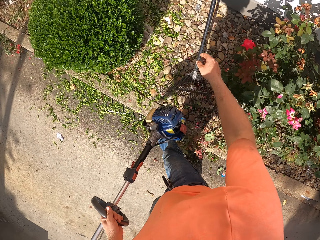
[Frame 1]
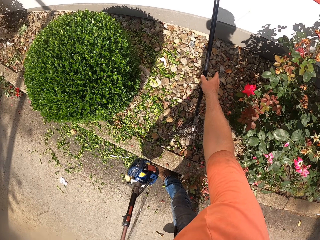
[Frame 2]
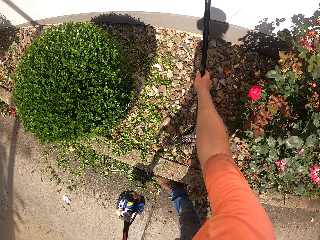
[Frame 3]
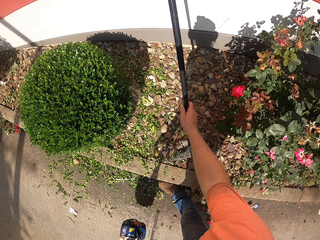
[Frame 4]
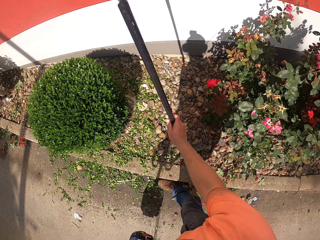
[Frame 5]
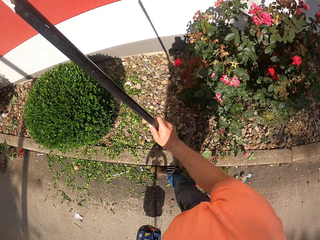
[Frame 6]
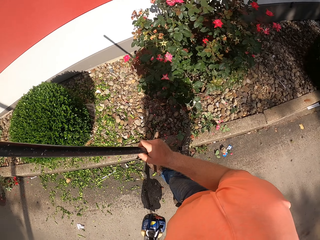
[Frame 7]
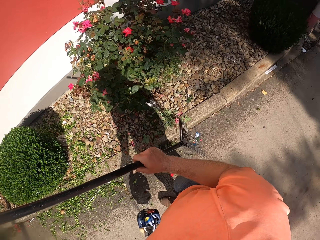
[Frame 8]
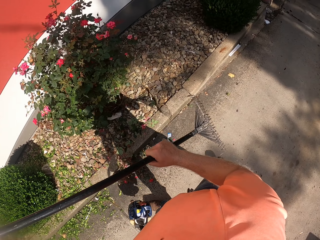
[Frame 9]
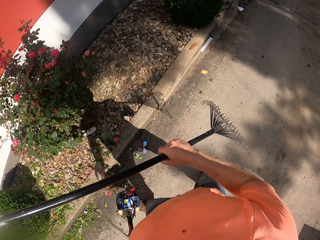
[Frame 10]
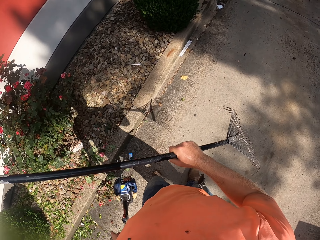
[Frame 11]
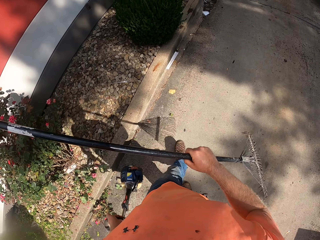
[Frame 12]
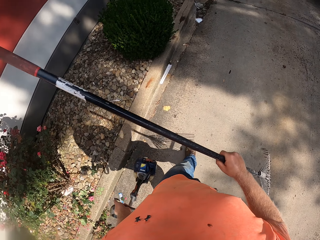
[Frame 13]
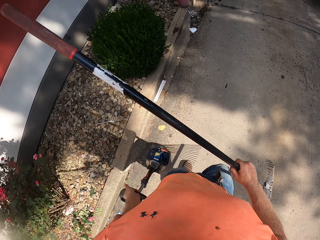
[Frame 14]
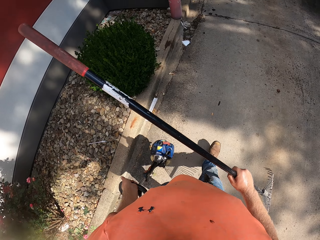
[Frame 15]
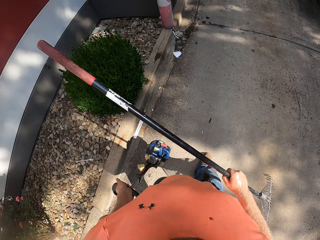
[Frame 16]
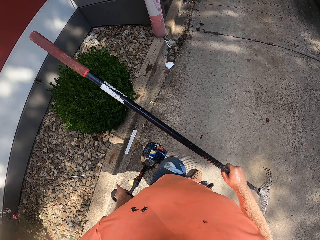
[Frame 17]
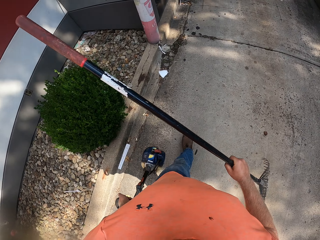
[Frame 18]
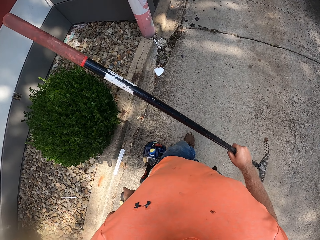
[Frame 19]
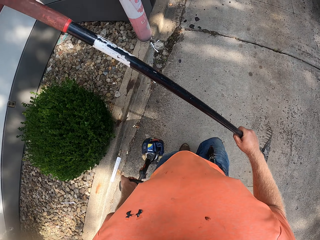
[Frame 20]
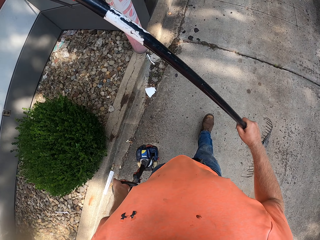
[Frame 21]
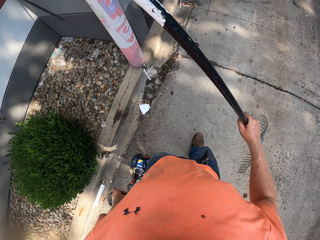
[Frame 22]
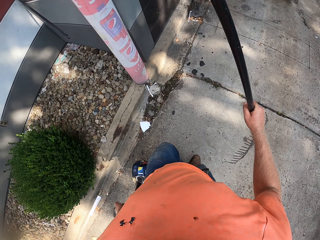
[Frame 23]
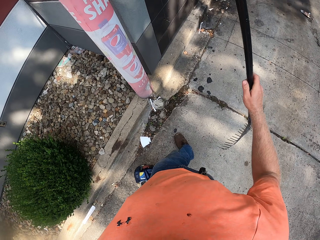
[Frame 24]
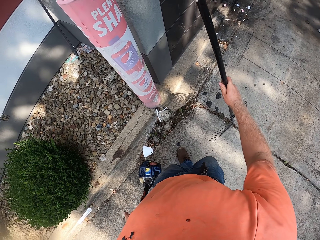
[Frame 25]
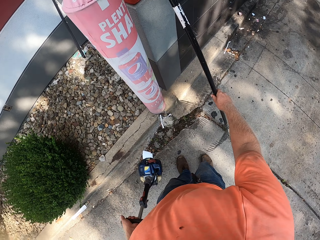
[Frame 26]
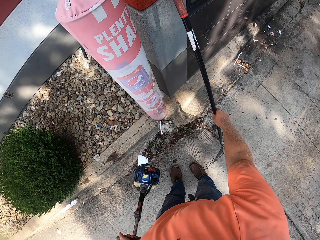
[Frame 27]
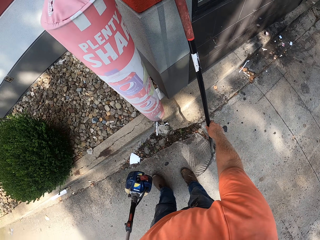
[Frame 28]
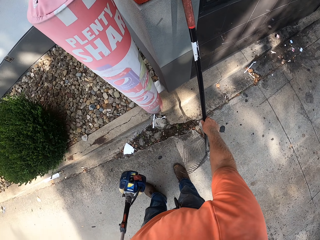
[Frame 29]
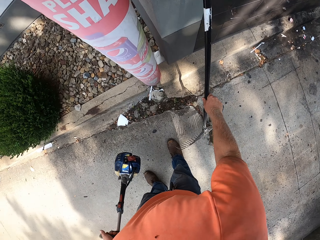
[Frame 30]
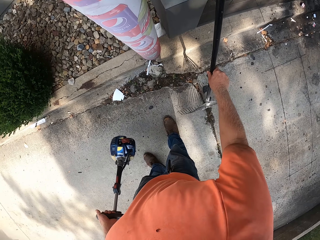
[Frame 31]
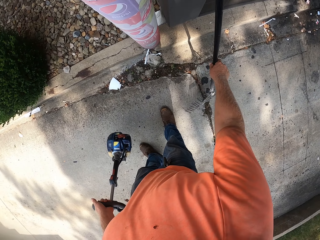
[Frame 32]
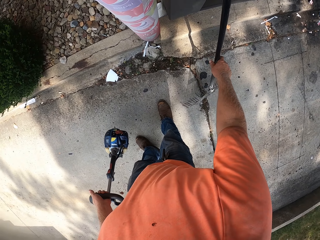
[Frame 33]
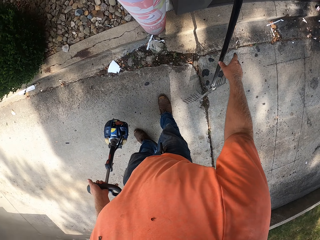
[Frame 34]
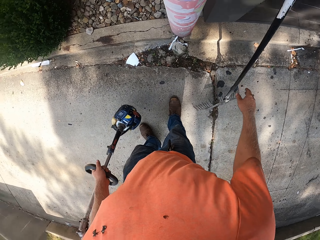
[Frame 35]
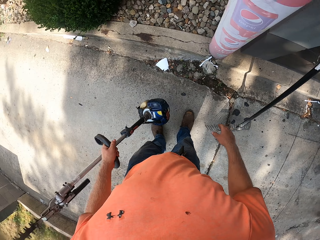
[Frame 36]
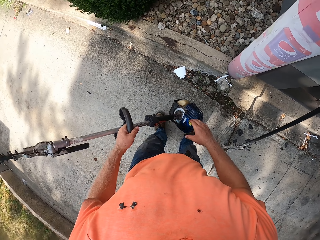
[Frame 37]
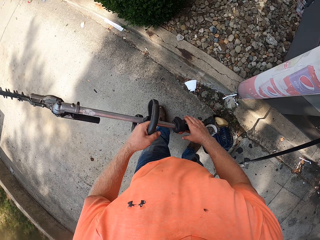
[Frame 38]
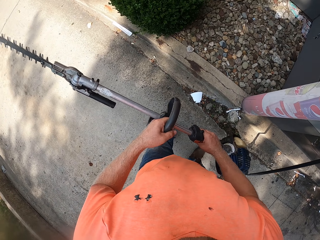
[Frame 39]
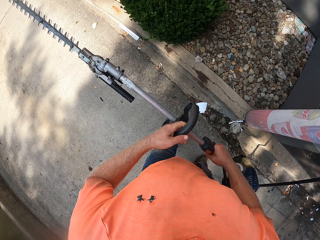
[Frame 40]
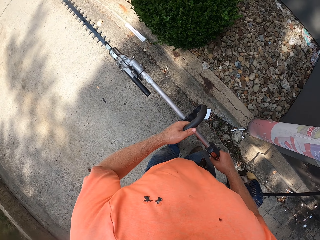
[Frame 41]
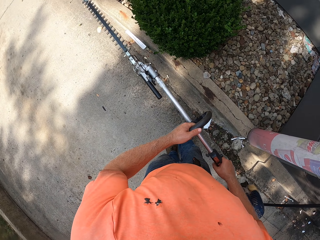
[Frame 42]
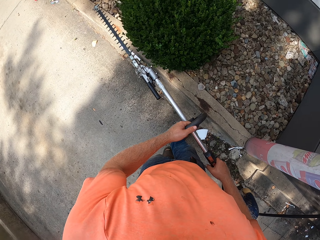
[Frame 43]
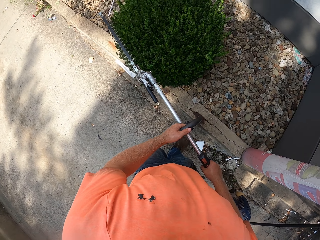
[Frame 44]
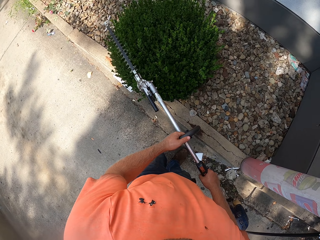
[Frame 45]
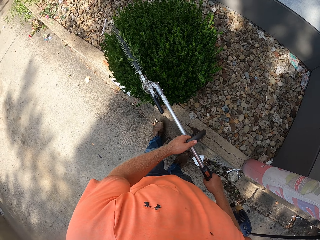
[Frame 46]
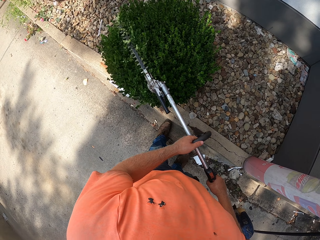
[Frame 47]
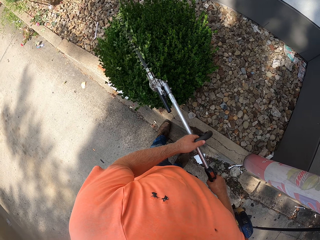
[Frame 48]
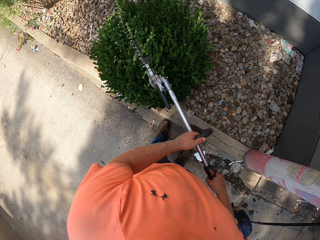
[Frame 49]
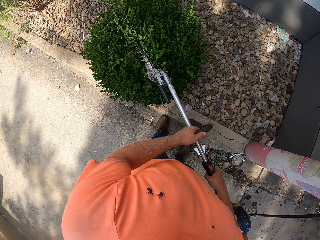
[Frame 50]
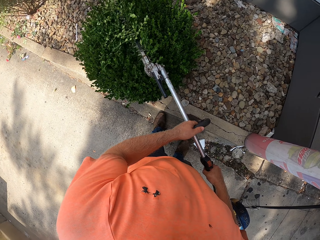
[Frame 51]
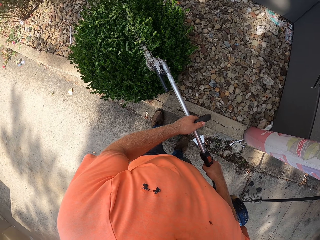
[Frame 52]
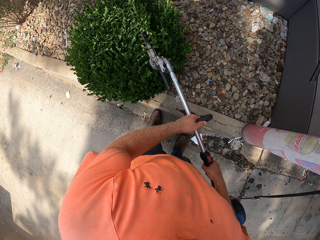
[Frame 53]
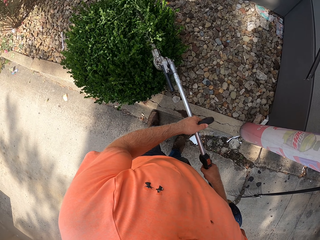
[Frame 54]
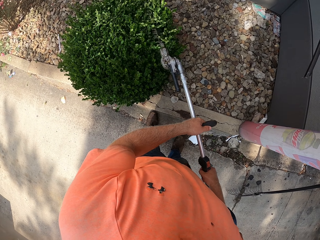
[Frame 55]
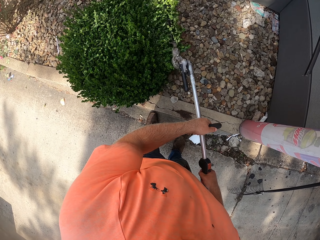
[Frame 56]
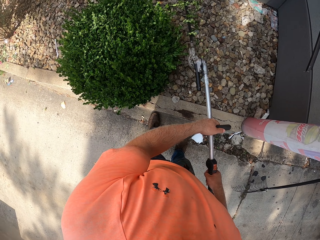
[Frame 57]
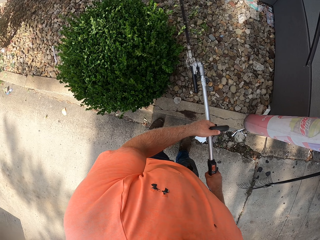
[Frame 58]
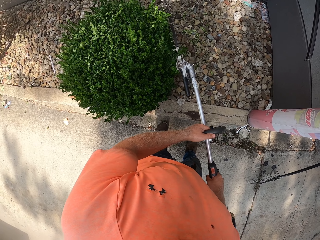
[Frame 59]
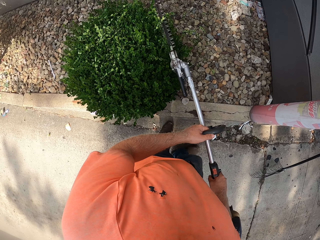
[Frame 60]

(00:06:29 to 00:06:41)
The camera wearer picks up the rake from the wall with his right hand. He walks with both the edge cutting machine and the garden rake on both hands. He rests the rake in his right hand on the wall. He holds the hedge trimmer or edge cutting machine with his right hand. He trims the flower or shrub with the hedge trimmer in his hands. He moves the edge cutting machine along the shrub.

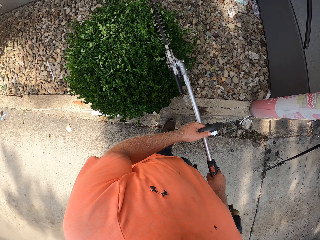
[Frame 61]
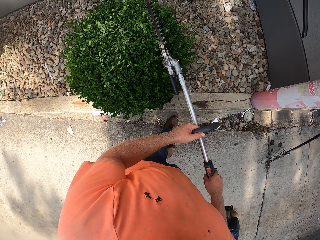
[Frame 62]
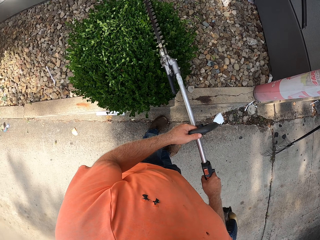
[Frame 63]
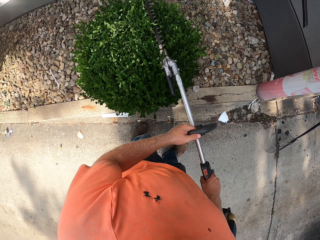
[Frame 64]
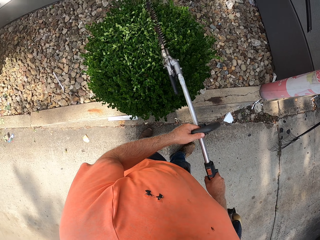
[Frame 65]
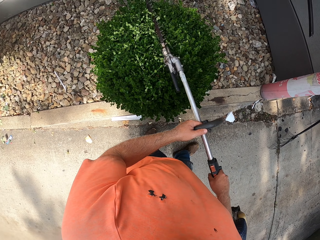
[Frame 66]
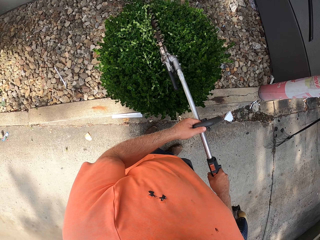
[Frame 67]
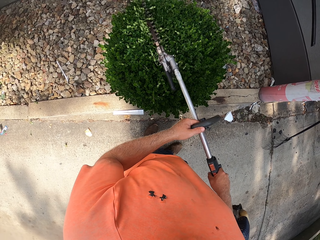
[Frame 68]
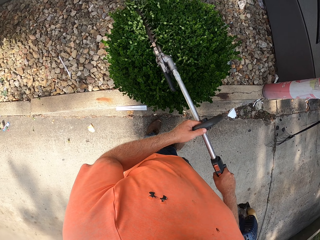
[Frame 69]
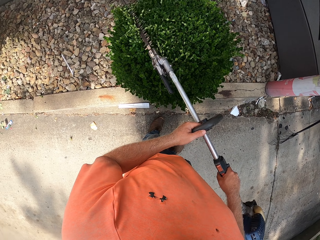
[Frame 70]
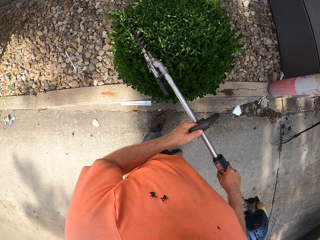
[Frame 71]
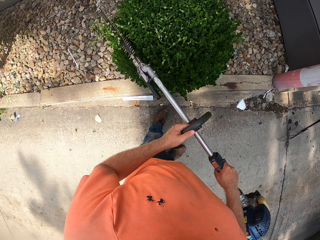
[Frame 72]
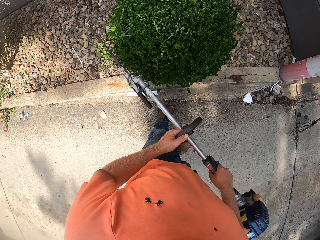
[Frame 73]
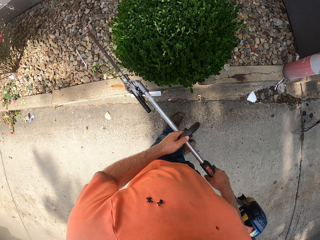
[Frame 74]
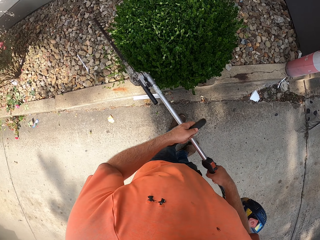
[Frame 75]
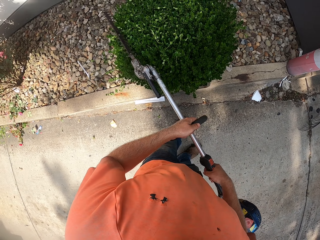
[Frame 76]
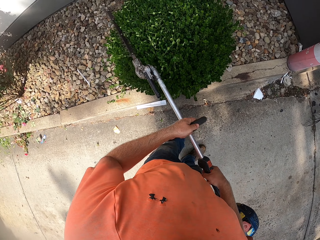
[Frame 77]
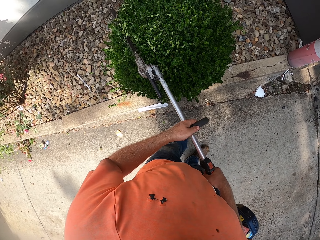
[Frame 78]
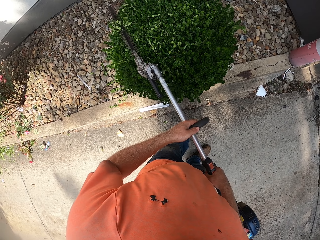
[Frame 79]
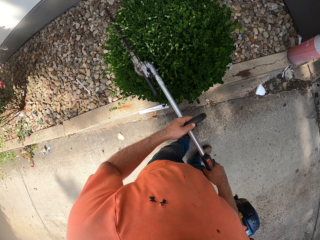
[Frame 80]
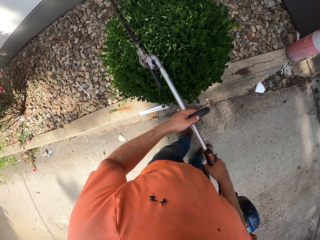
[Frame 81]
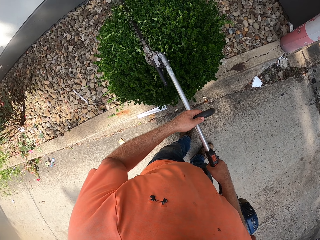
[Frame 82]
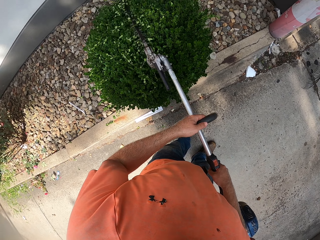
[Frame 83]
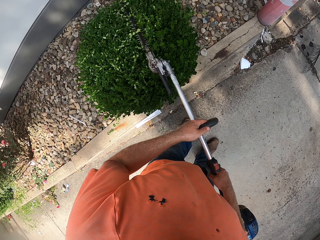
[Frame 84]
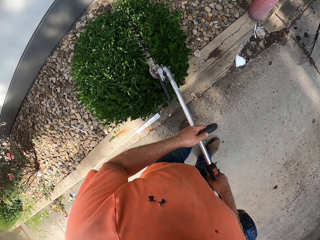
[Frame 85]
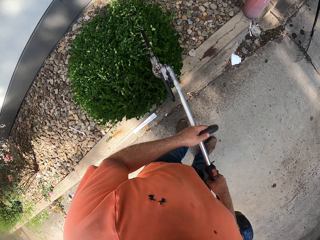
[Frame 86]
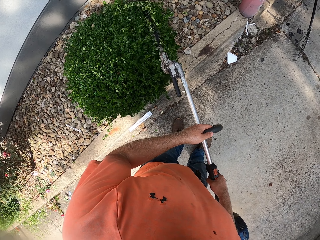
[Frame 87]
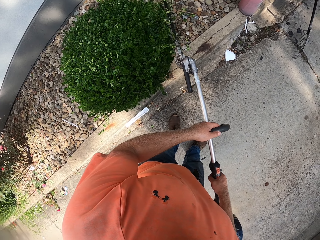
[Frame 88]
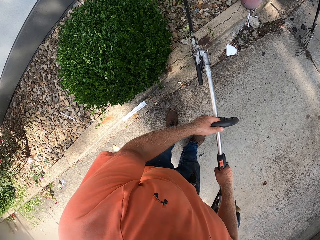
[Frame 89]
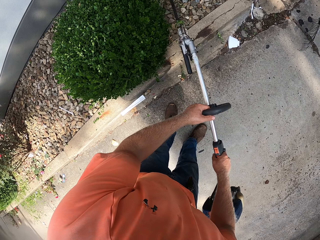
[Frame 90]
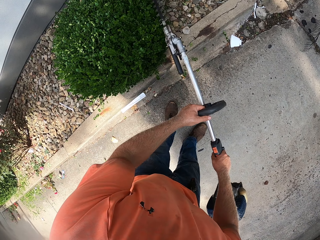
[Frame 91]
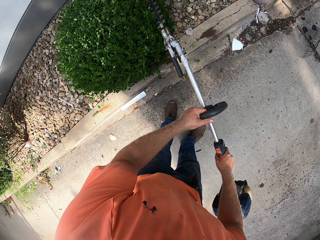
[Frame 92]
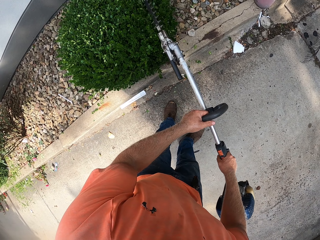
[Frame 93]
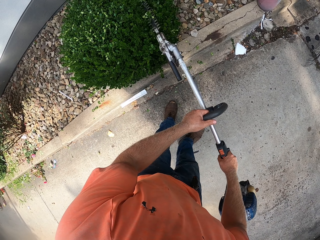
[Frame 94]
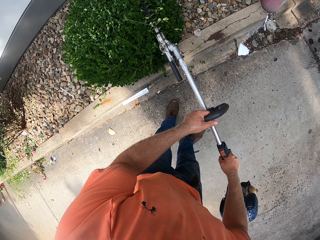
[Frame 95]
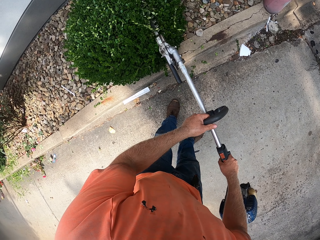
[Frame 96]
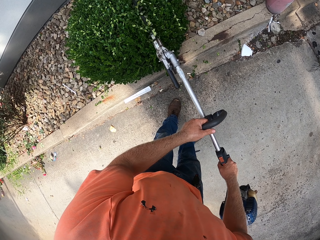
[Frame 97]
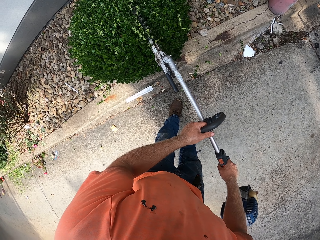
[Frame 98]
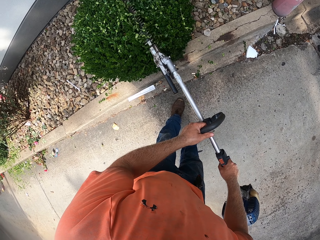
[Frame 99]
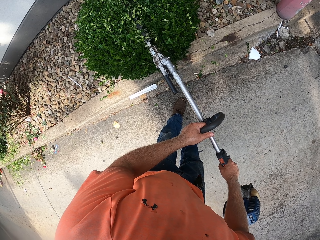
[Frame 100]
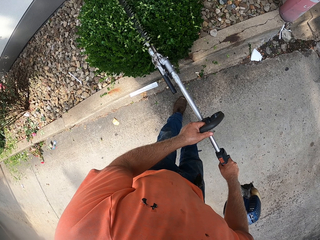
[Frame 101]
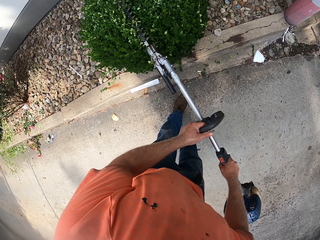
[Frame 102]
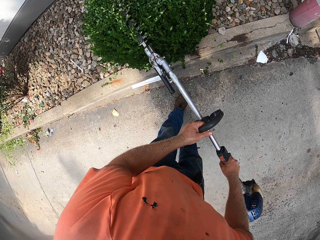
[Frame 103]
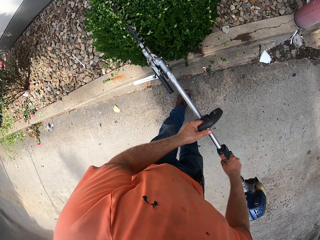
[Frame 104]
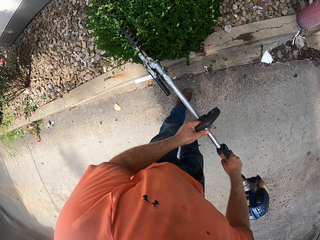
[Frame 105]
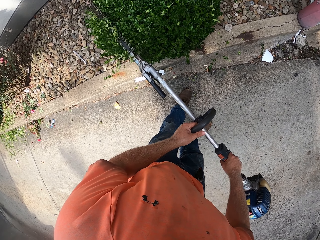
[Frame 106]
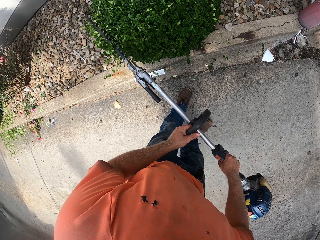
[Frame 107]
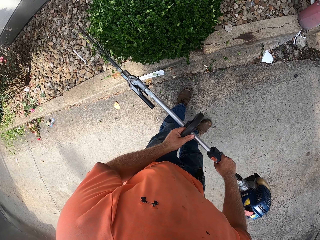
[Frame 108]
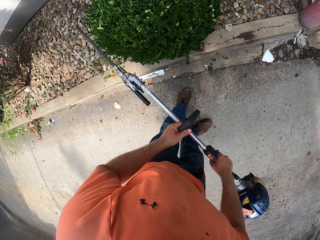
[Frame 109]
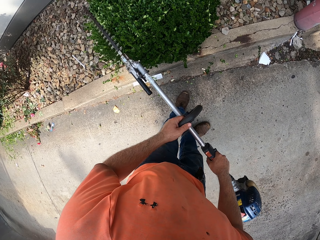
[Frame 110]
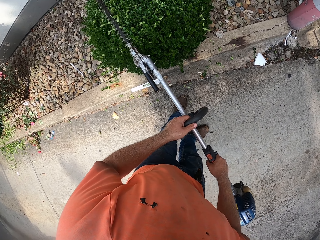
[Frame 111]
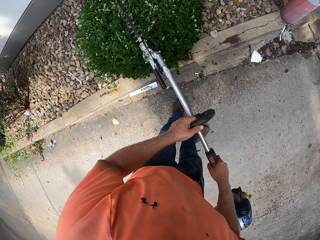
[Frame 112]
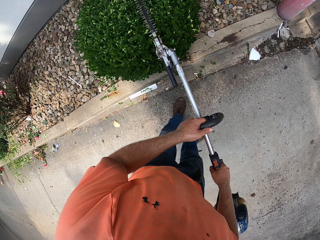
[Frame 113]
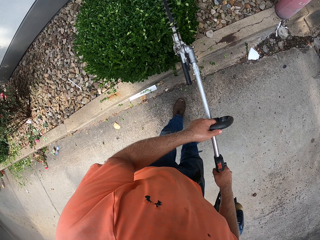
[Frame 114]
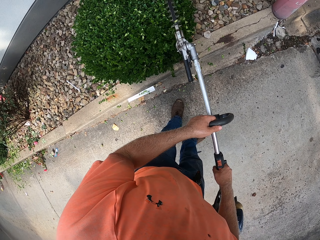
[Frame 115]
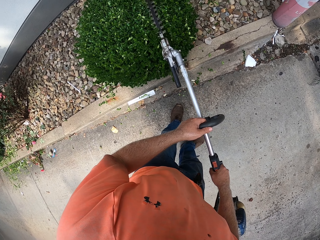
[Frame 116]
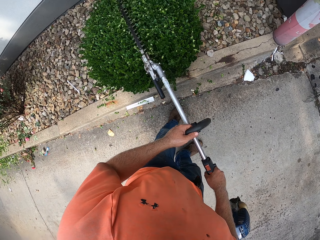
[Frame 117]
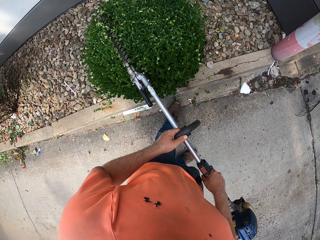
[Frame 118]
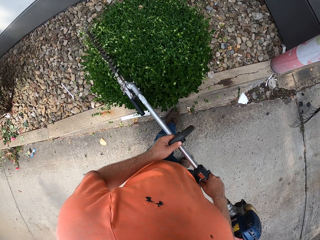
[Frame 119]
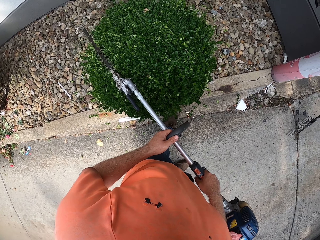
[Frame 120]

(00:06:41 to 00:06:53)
The camera wearer cuts the shrub with the edge cutting machine. They move the edge cutting machine along the shrub. They move the edge cutting machine away from the shrub. They cut the shrub with the edge cutting machine. They move the edge cutting machine along the shrub. They cut the shrub with the edge cutting machine. They move the edge cutting machine along the shrub. They cut the shrub with the edge cutting machine. They move the edge cutting machine along the shrub. They move it along the shrub again.
